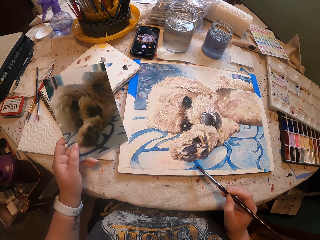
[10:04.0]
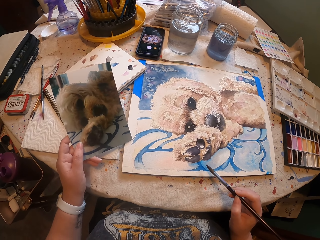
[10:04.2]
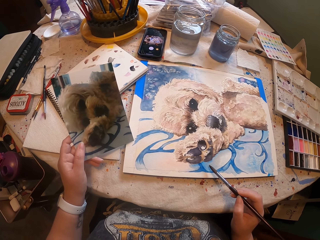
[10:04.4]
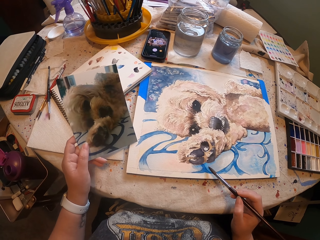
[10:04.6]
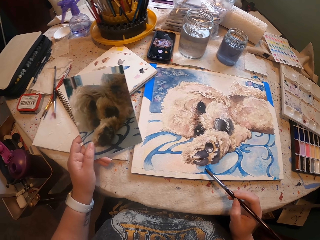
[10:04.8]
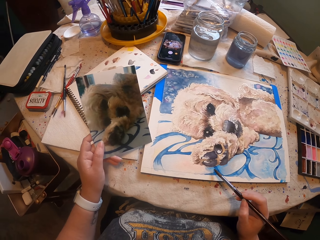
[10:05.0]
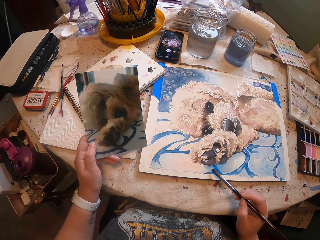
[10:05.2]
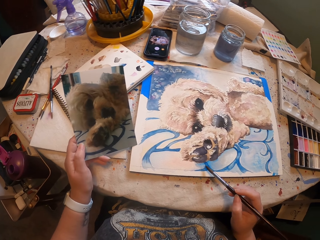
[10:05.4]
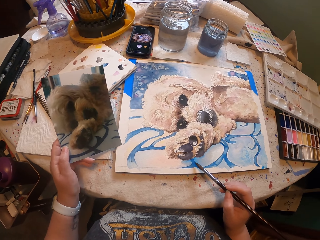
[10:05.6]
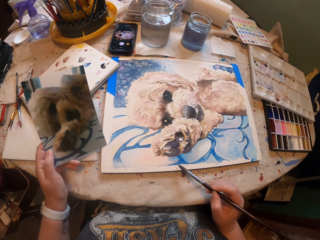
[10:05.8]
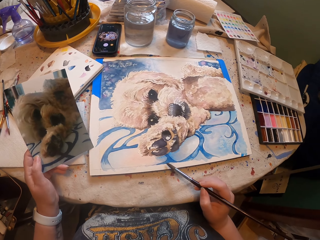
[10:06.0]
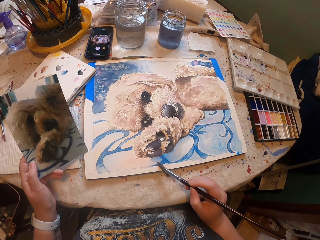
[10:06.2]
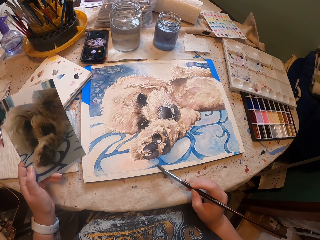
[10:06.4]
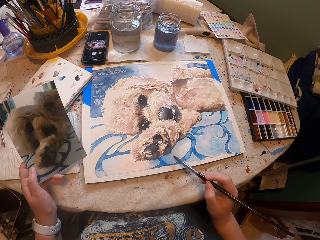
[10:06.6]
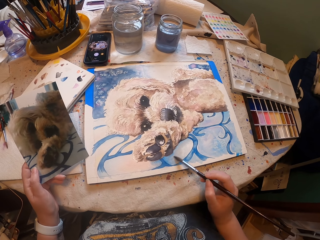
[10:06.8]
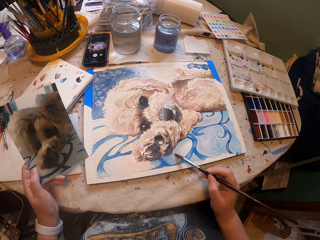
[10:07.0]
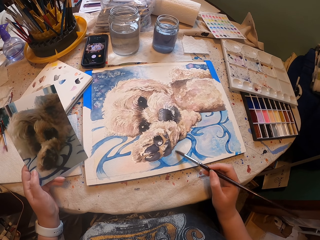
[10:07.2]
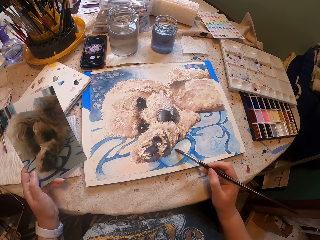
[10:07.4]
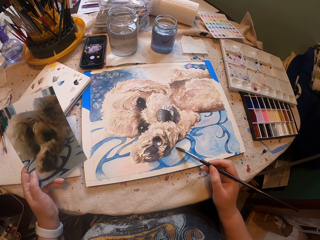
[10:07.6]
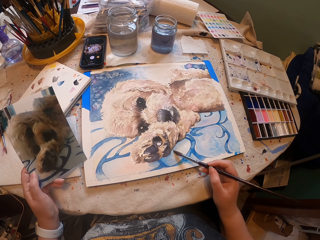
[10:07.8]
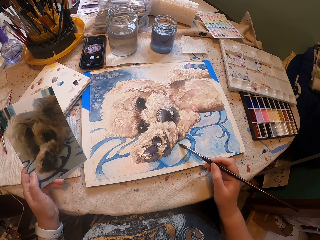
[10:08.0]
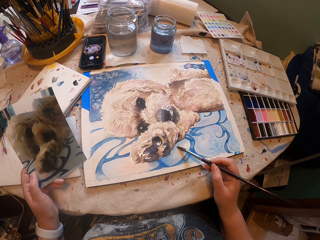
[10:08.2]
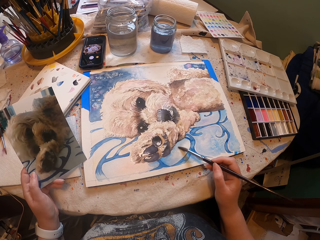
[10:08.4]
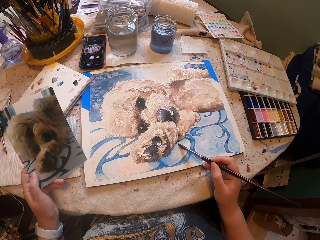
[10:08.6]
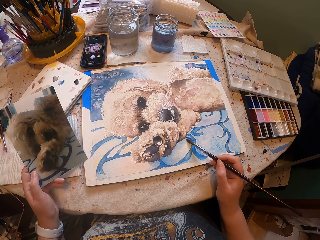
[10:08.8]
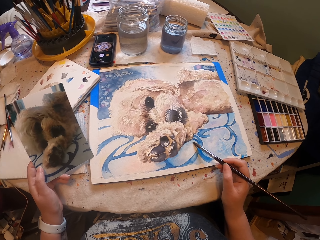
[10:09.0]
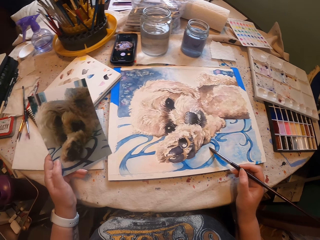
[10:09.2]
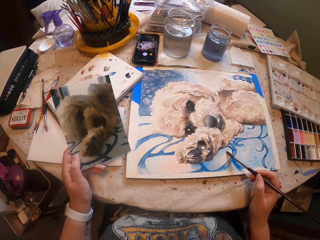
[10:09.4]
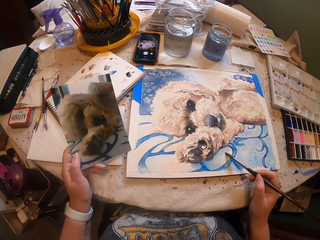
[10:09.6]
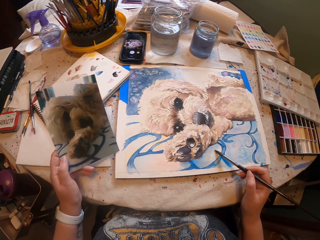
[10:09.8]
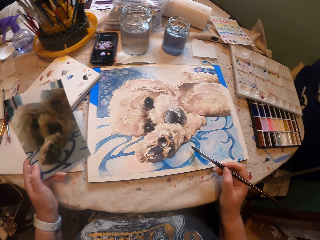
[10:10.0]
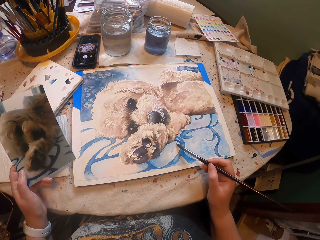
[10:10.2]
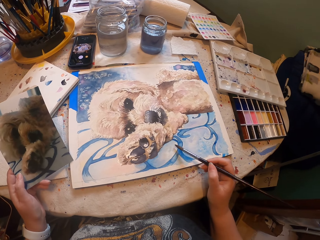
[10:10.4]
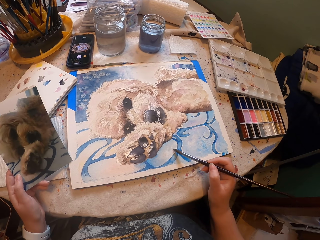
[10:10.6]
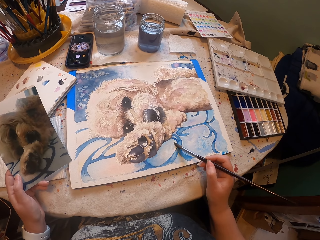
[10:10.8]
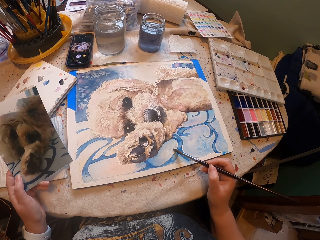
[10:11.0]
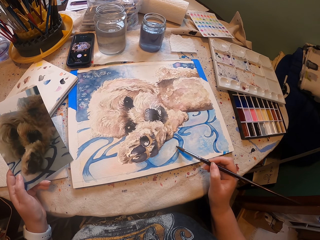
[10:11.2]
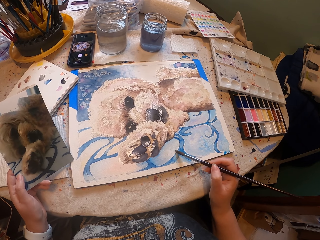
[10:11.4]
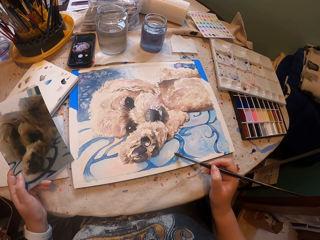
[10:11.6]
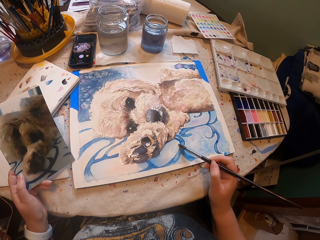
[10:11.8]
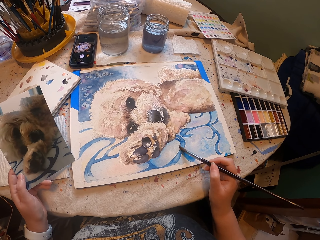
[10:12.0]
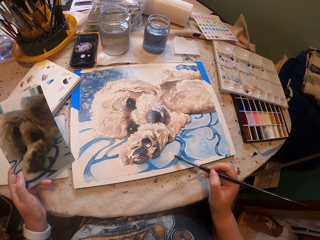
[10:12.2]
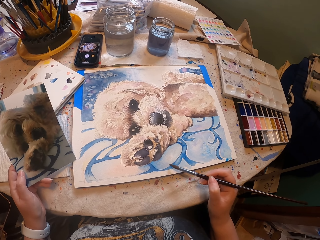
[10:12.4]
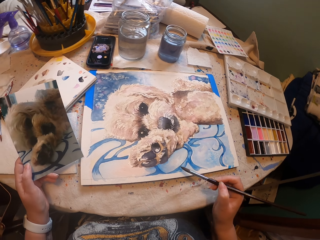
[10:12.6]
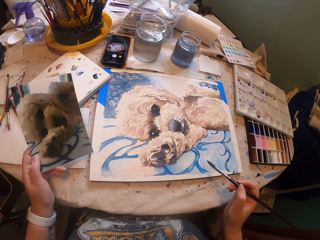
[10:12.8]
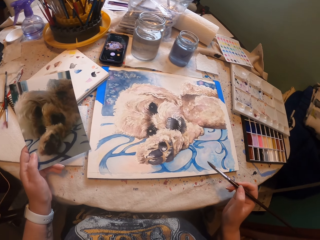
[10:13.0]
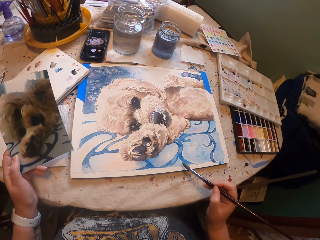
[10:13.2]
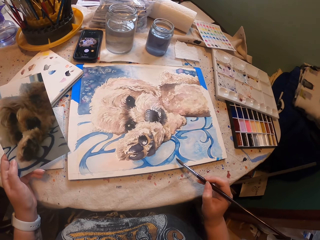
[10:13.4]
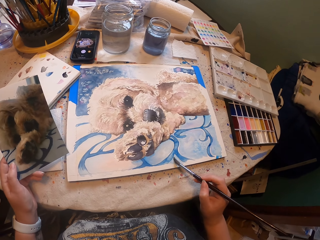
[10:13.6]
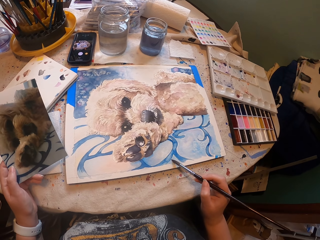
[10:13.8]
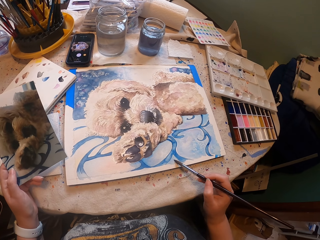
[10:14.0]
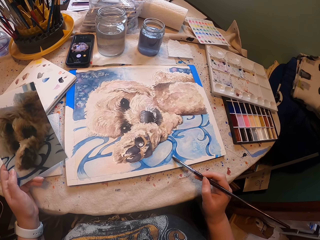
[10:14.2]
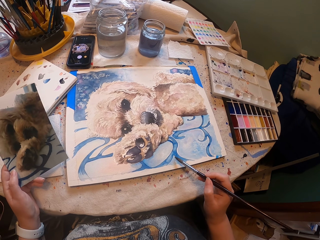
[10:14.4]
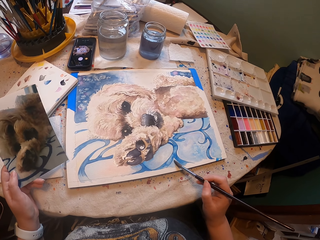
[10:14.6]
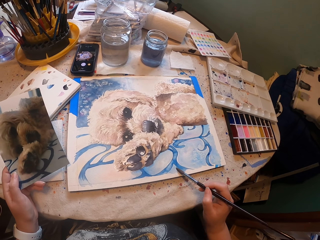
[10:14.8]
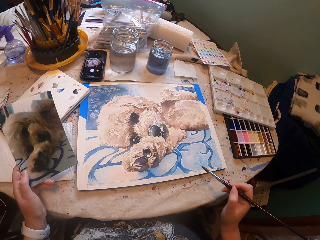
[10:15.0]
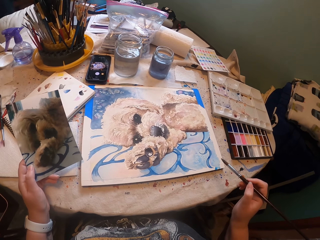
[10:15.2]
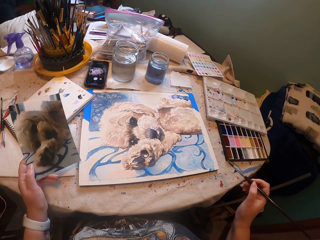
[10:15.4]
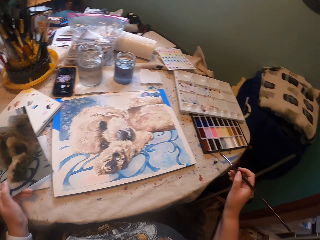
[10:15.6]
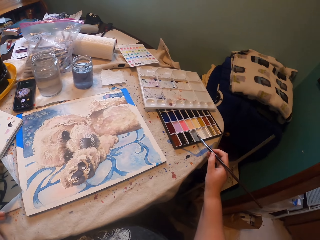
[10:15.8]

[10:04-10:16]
The camera wearer paints a painting using a paintbrush. They paint the painting using the paintbrush again.

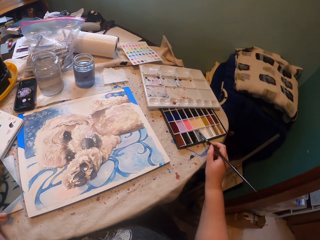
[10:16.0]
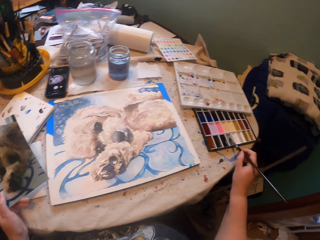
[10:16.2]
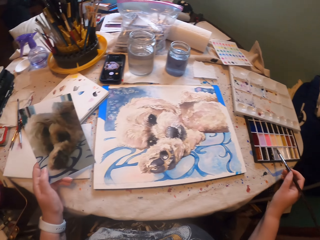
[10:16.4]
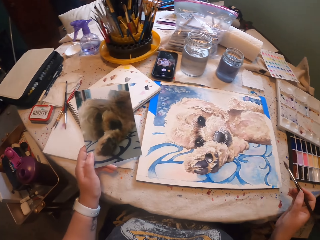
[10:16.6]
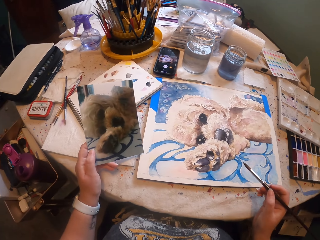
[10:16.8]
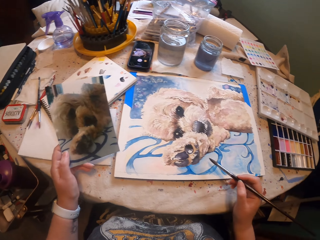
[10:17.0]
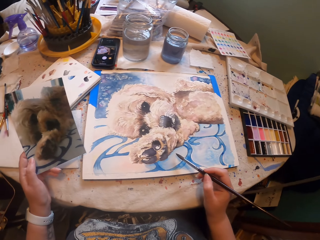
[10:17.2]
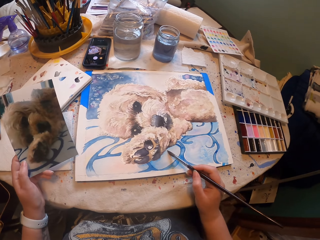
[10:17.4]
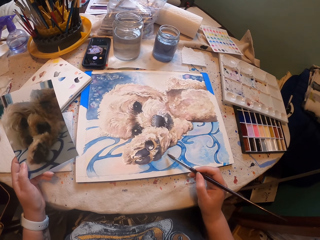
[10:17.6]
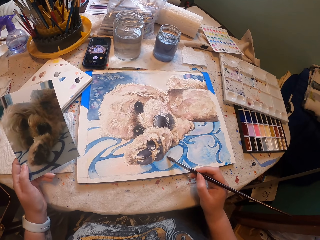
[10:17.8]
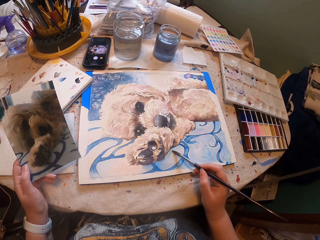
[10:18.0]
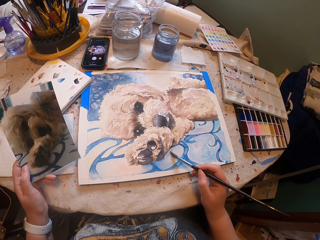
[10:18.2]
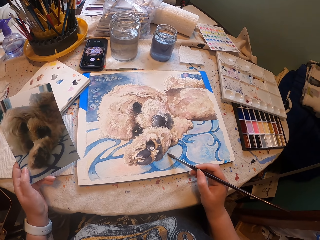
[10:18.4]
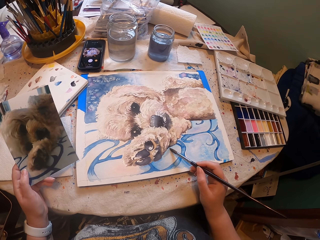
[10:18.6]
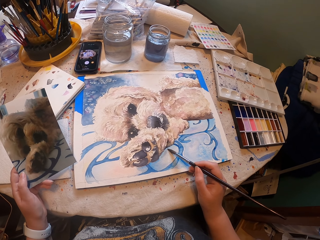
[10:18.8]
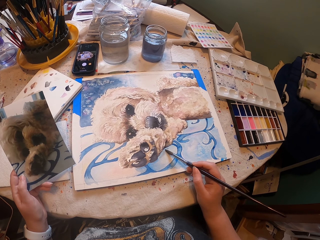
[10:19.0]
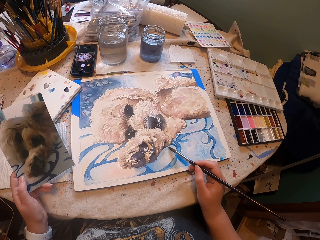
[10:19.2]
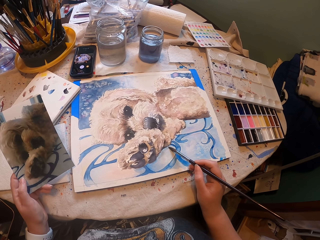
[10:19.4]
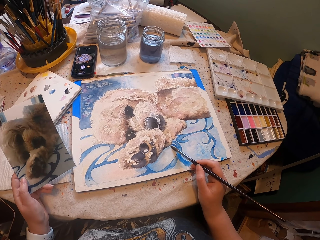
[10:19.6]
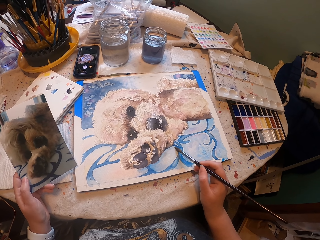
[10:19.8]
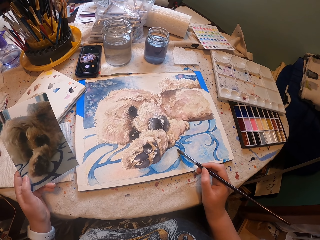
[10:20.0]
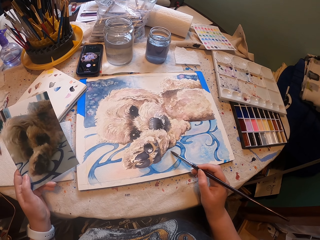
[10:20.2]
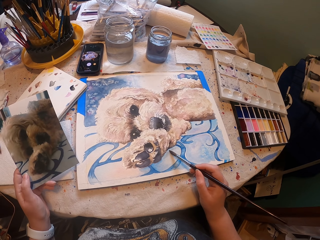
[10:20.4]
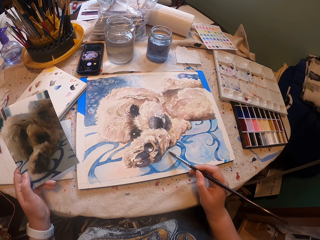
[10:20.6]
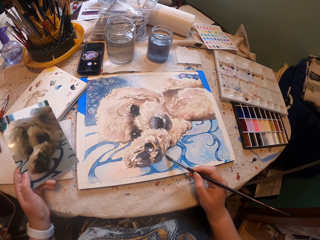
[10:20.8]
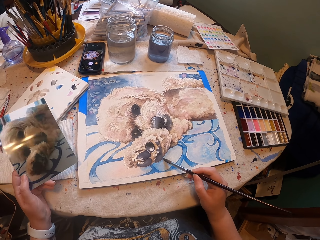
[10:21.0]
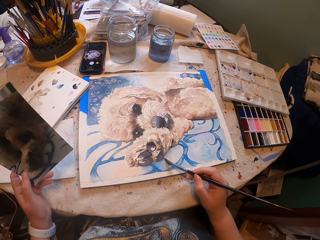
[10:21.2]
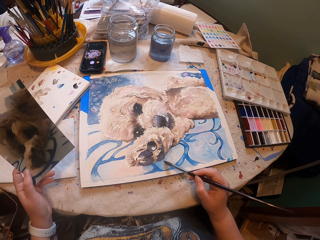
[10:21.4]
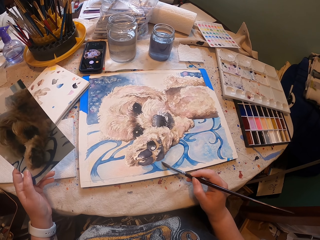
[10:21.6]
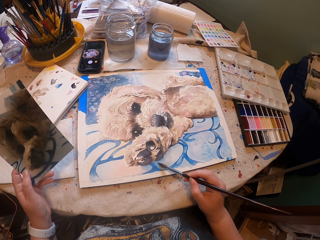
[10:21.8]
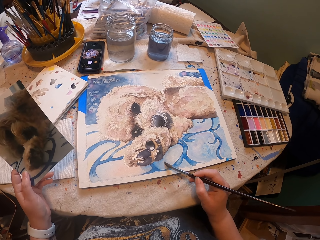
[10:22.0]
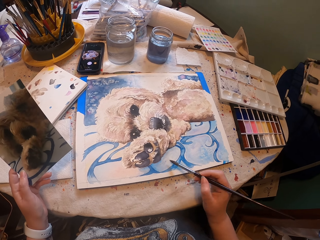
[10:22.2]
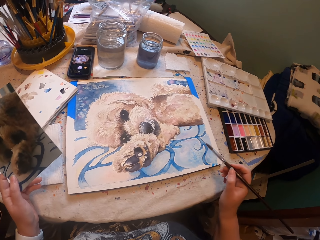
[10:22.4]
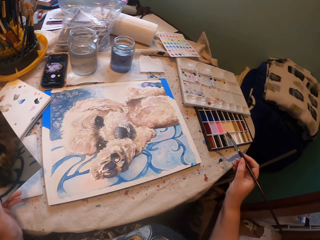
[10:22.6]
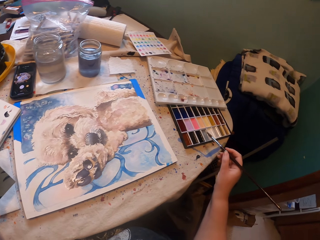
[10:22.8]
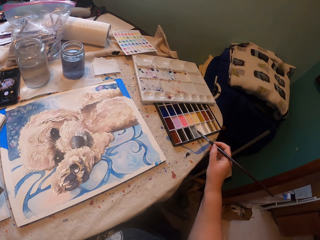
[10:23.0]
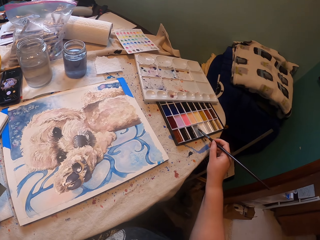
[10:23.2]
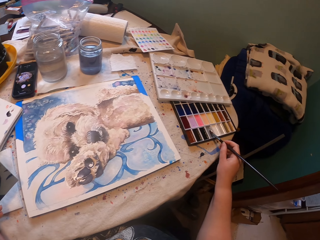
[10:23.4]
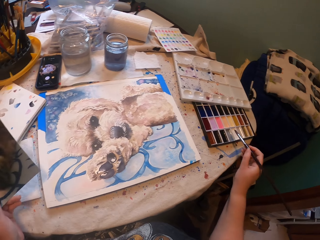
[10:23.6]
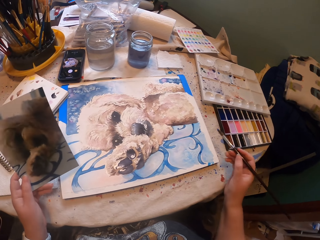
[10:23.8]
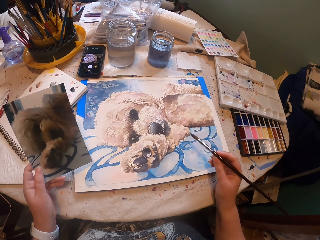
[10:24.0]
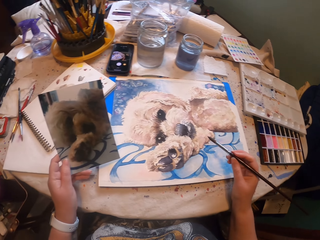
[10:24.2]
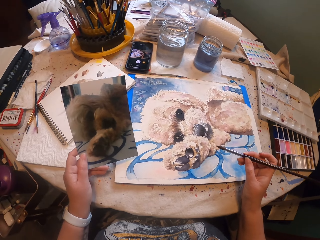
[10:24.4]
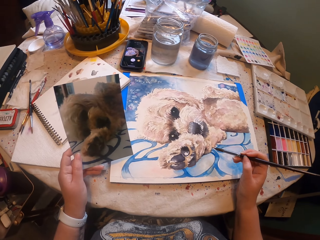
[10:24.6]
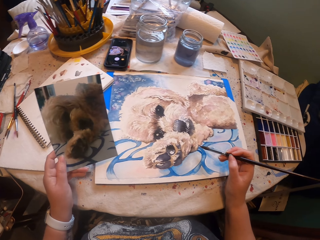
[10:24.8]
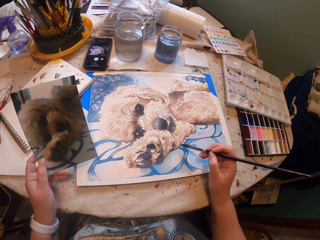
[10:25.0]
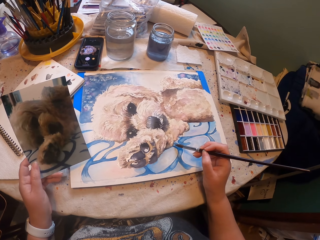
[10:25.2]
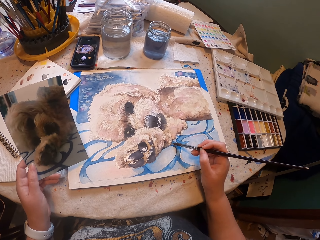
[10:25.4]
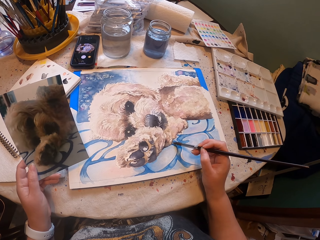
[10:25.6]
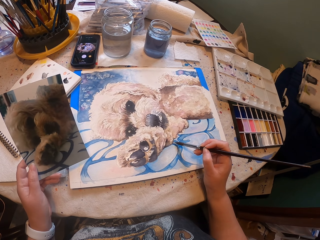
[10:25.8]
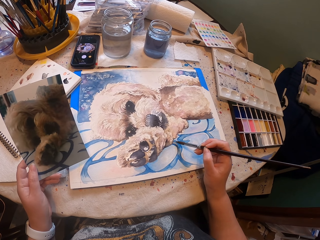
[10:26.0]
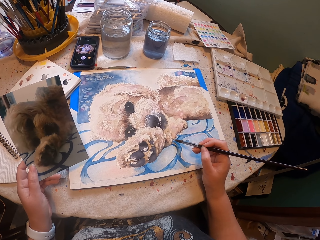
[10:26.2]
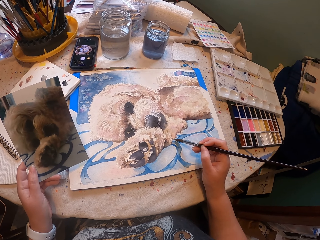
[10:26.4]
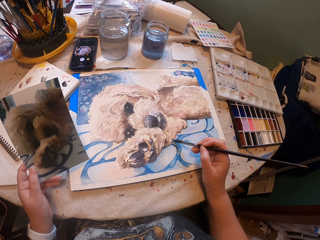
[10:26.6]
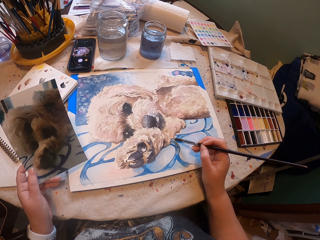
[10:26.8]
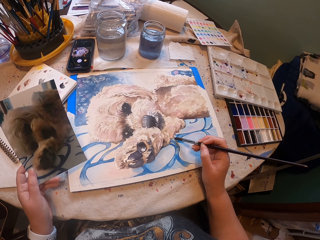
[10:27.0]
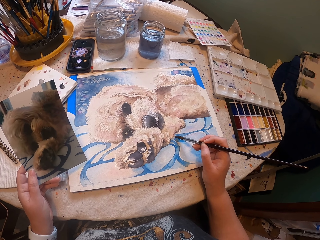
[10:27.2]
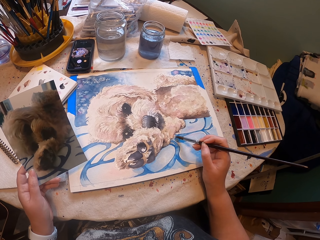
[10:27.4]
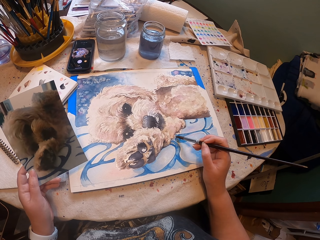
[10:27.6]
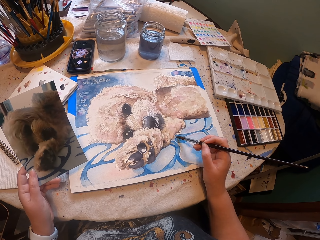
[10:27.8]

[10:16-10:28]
The camera wearer adds color to the brush from the set. They paint a painting using the paintbrush. They dip the paintbrush in paint. They hold the brush. They paint the painting using the paintbrush.
